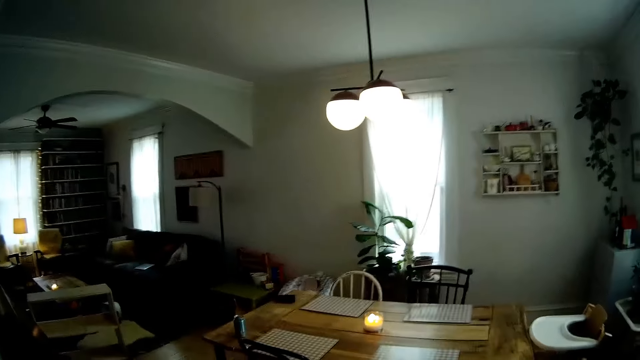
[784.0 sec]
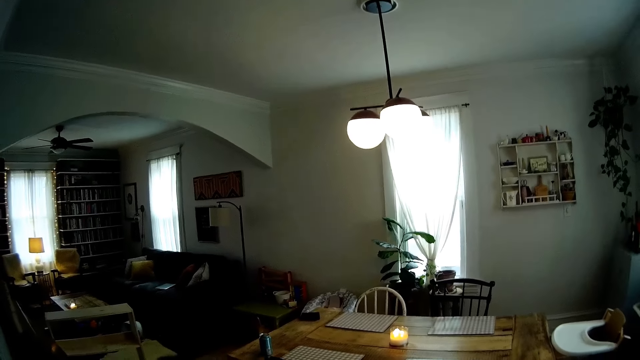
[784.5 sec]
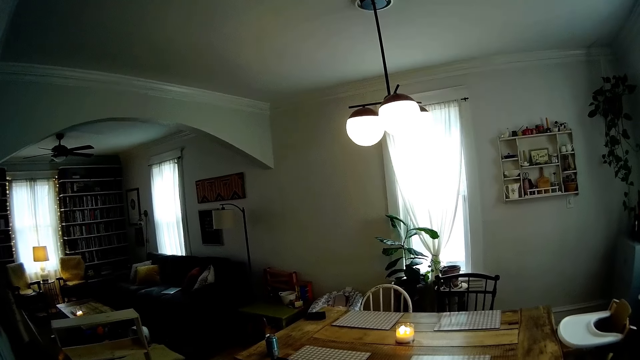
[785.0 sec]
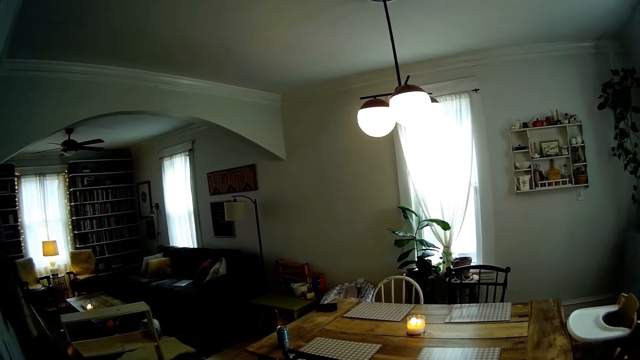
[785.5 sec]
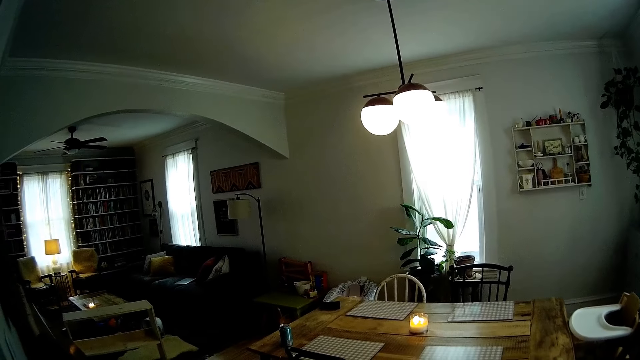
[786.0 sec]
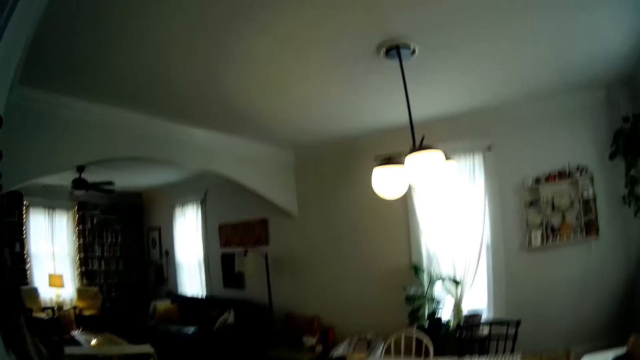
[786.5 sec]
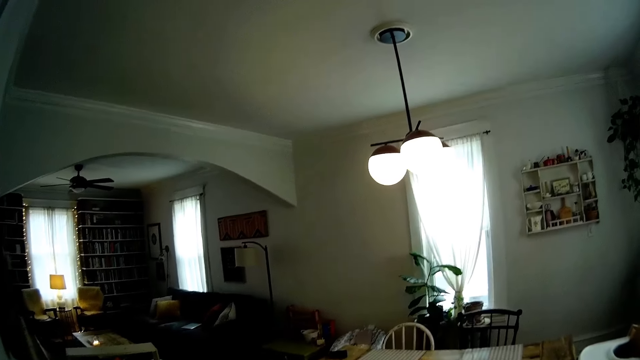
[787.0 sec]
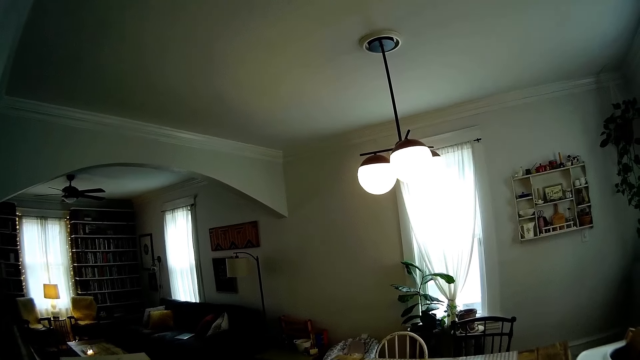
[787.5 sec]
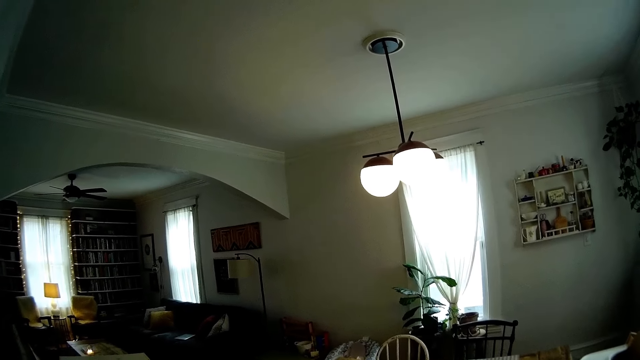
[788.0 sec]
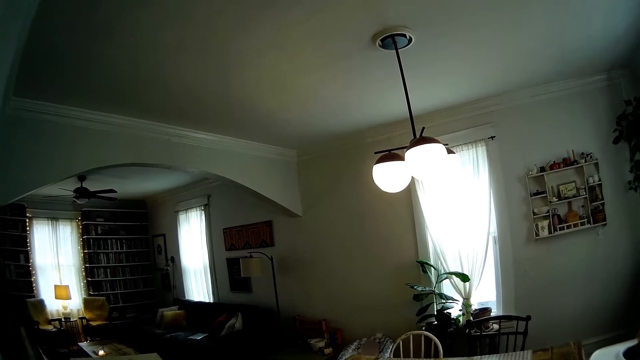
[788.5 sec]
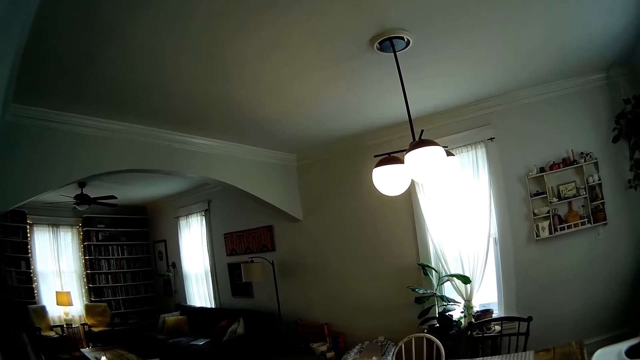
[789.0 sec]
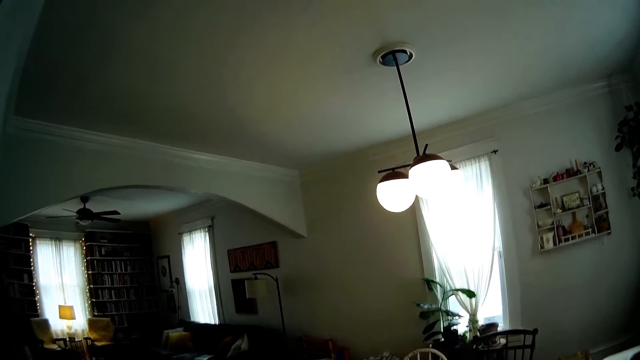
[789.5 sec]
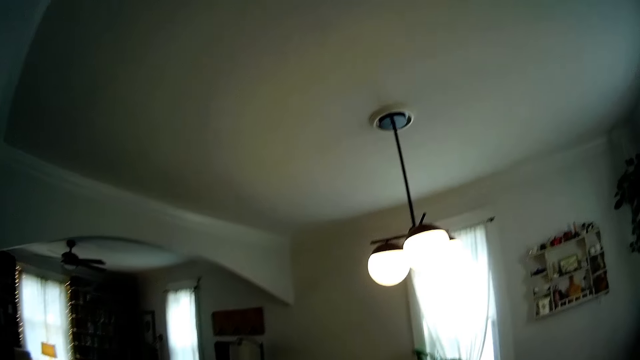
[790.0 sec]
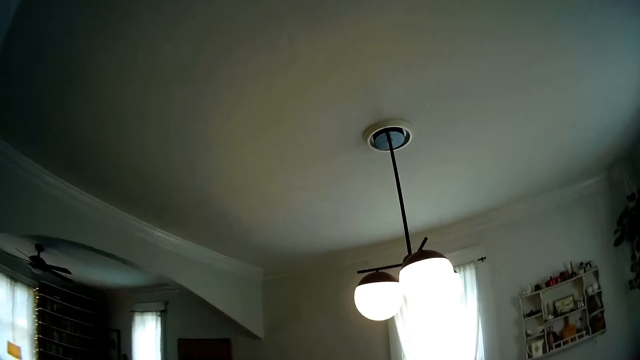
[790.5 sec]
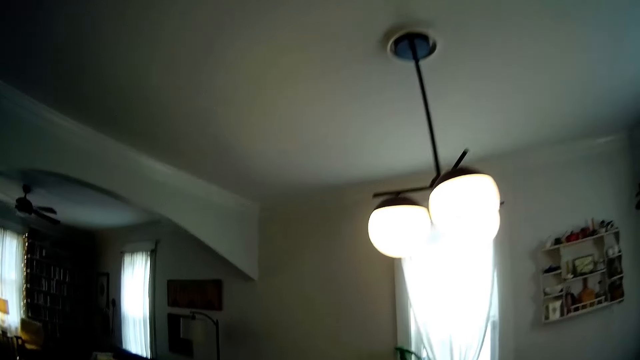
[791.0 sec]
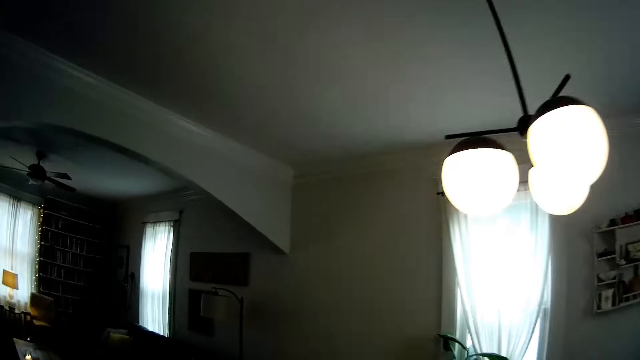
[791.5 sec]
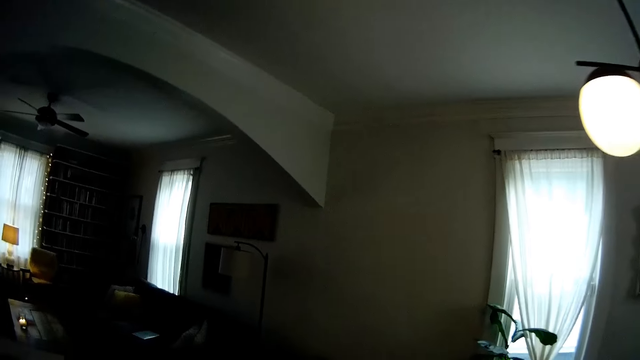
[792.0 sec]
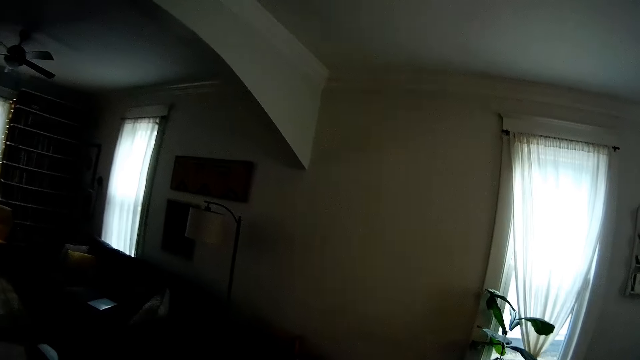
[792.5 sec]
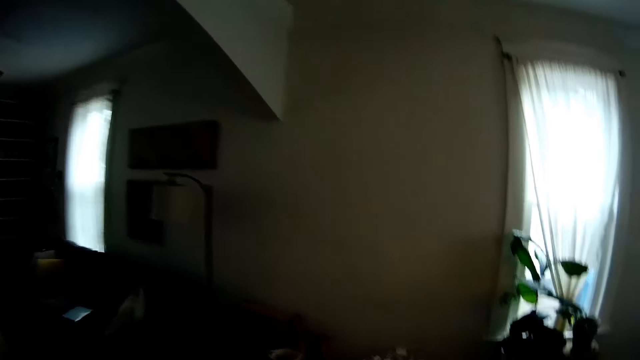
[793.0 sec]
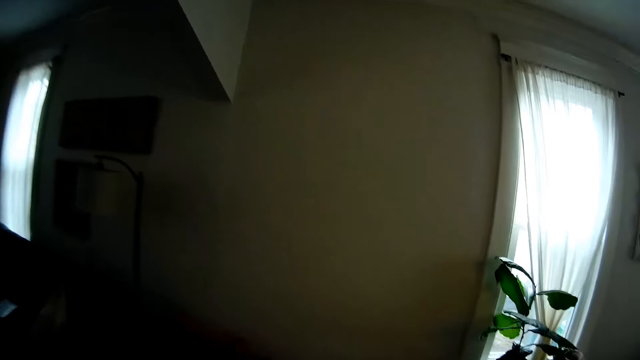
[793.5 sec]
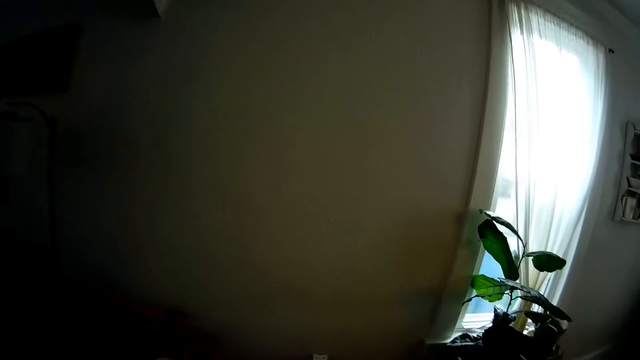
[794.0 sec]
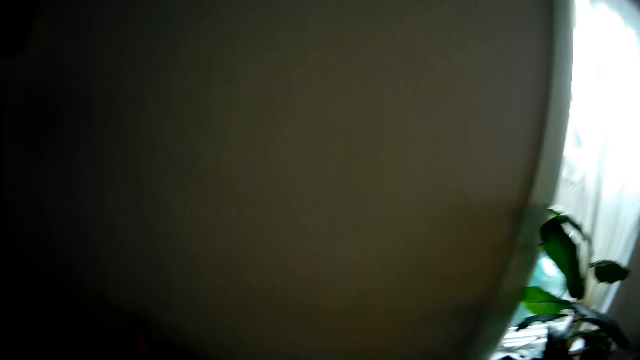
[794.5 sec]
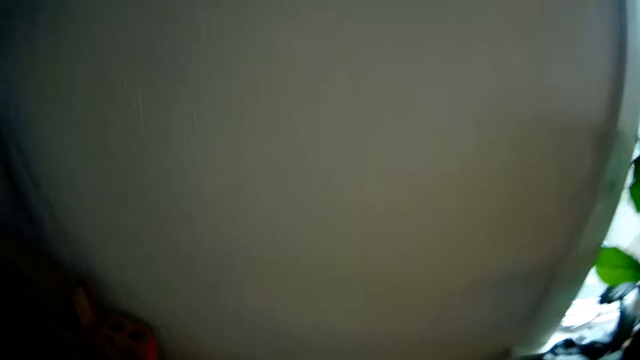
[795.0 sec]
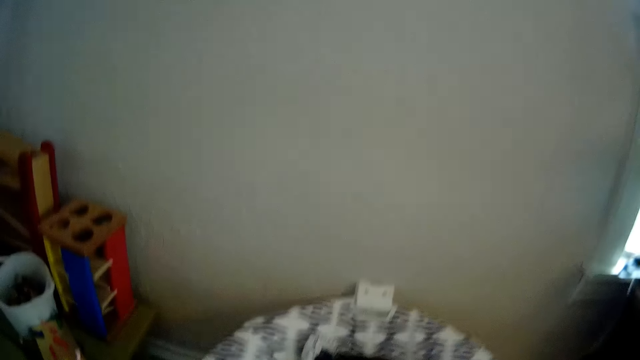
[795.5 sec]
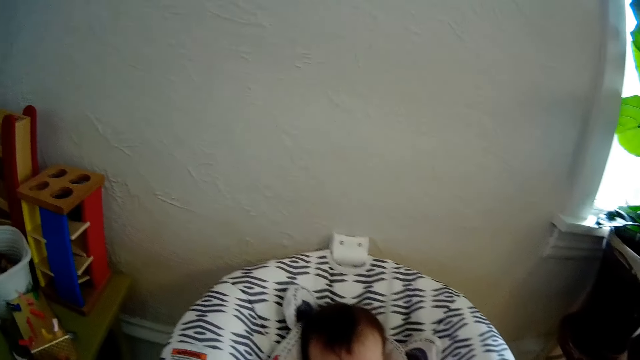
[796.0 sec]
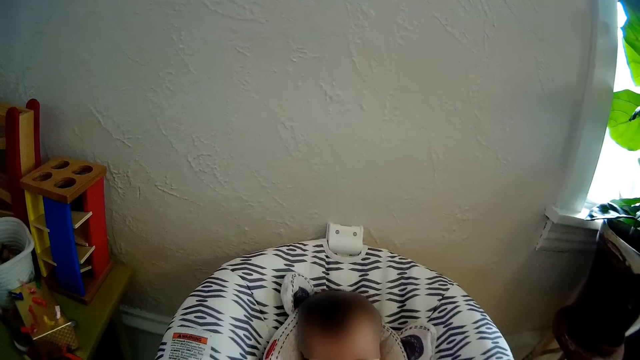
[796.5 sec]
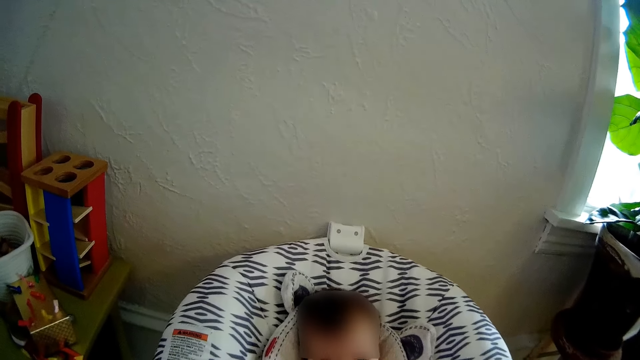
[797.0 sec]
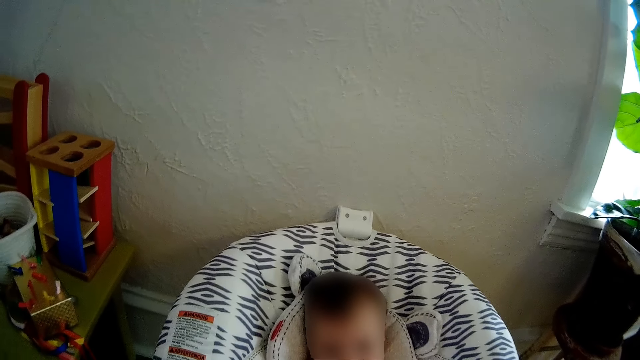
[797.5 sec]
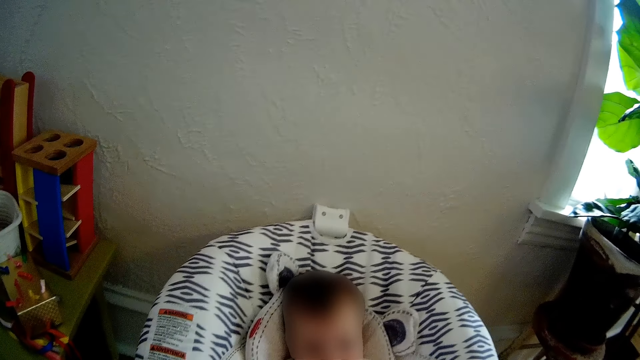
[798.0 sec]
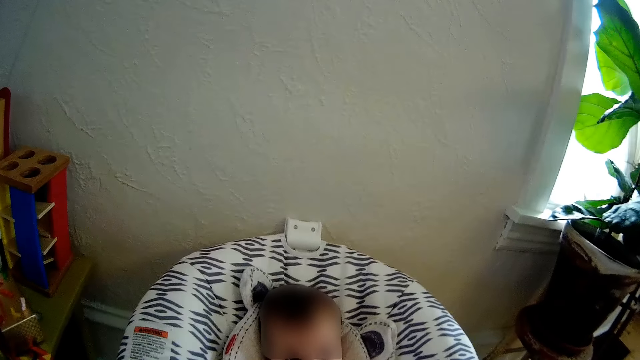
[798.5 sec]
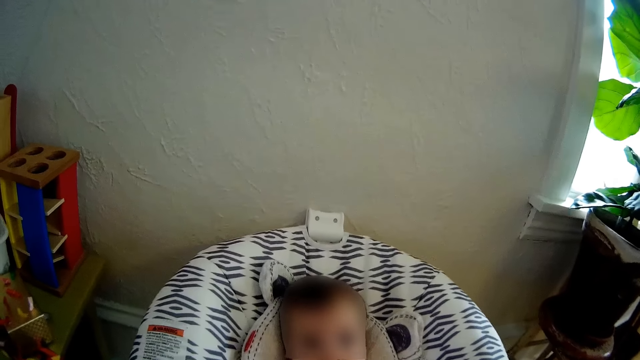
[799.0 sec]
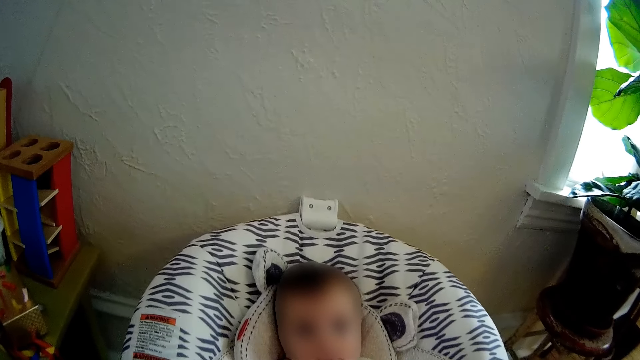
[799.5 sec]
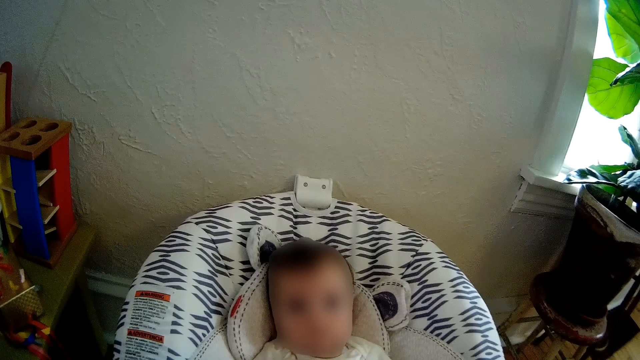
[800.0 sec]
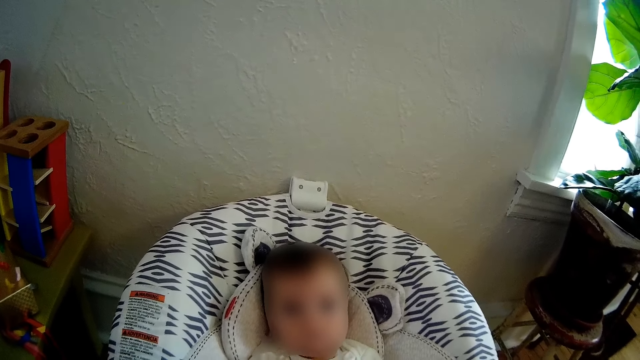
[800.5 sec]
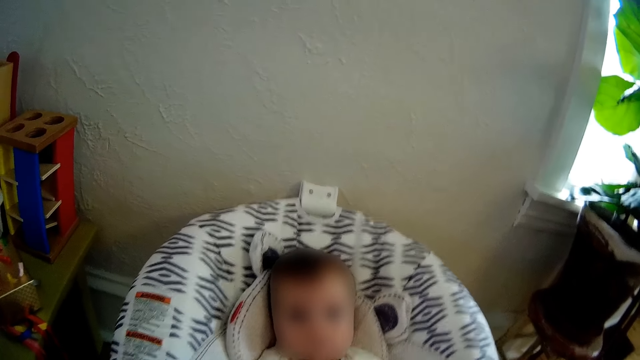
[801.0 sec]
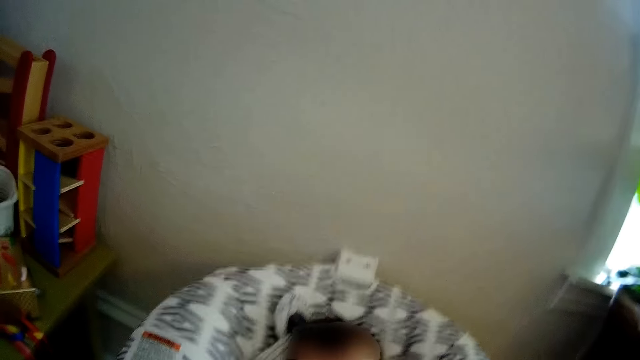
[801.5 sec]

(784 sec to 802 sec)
The camera wearer interacts with a baby. They walk towards the baby. They interact with the baby. They talk to the baby.

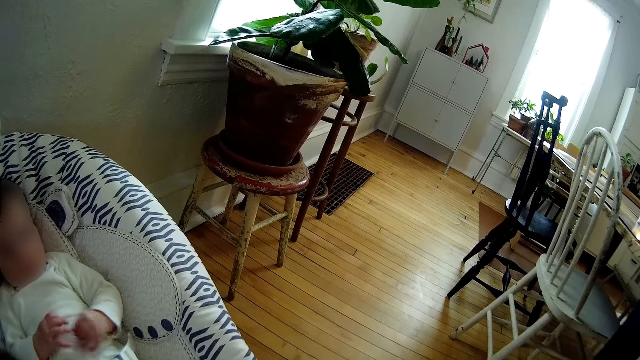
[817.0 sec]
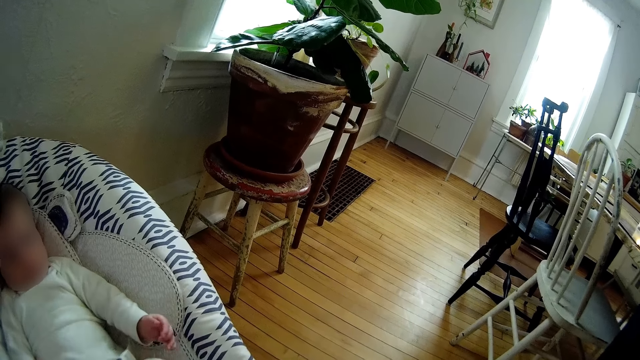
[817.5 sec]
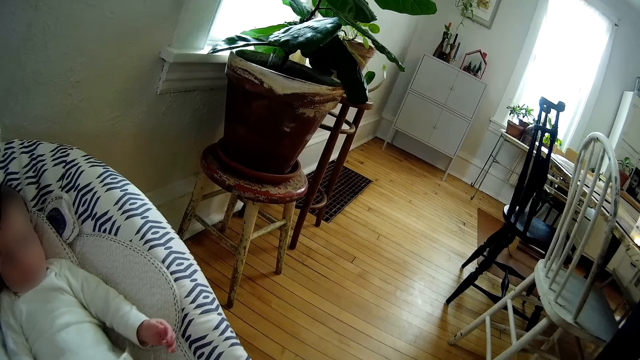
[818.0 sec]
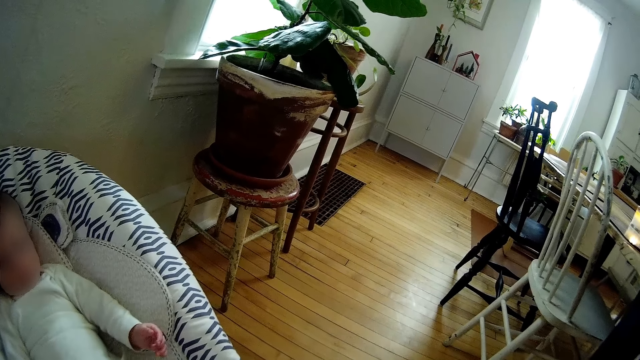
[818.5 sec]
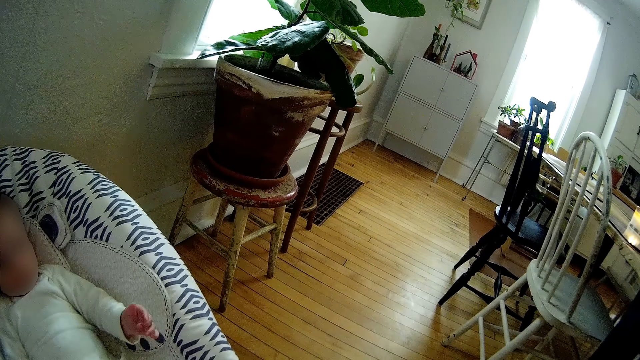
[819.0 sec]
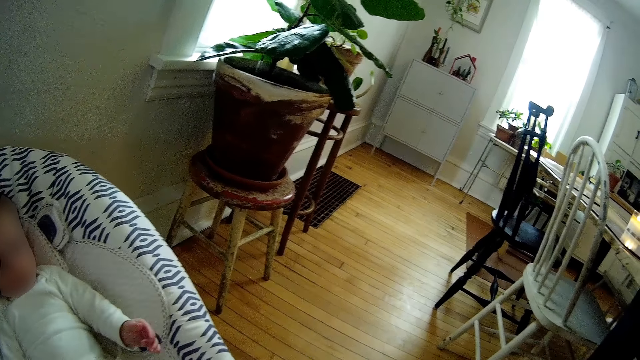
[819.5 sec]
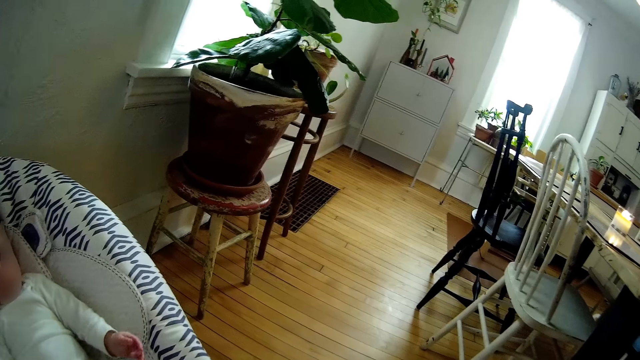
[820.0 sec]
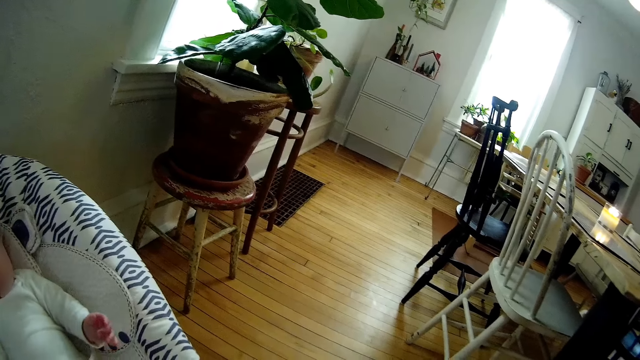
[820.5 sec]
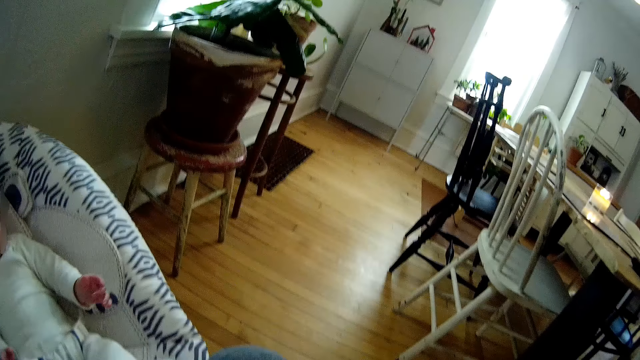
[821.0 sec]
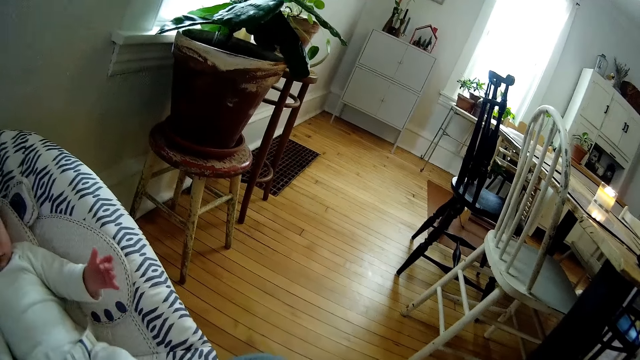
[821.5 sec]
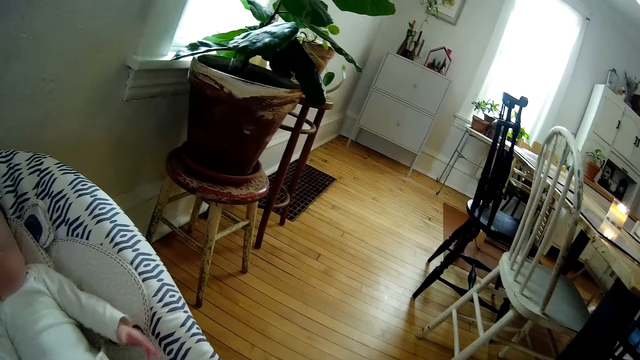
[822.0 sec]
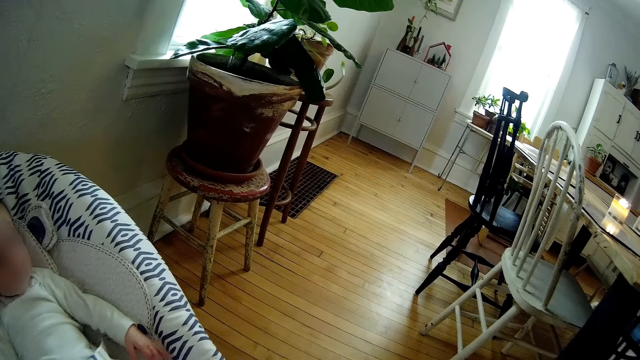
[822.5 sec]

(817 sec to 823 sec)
The camera wearer looks around.
